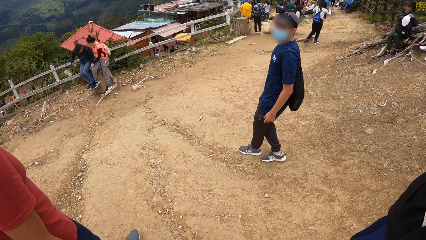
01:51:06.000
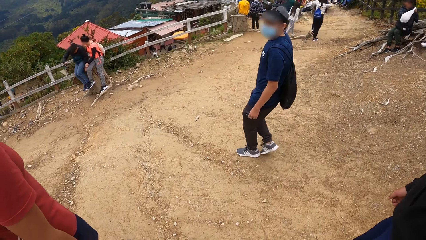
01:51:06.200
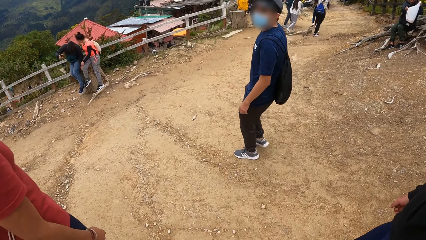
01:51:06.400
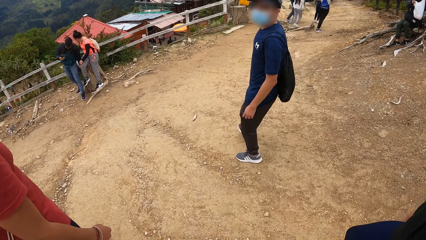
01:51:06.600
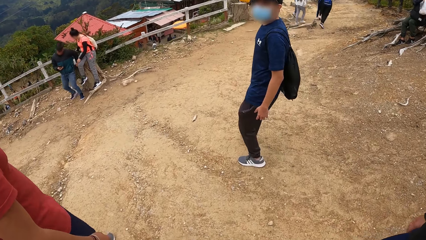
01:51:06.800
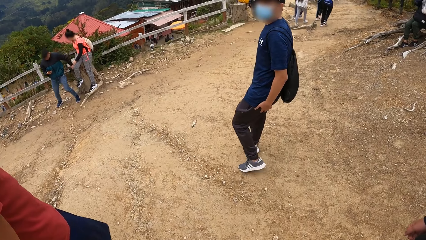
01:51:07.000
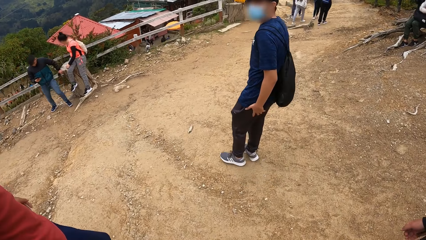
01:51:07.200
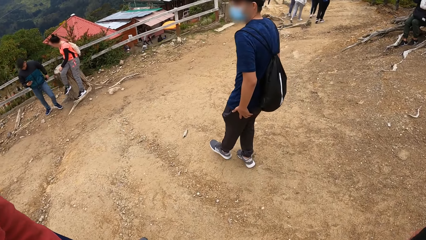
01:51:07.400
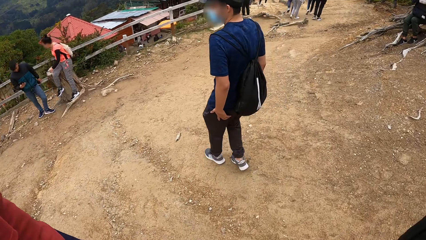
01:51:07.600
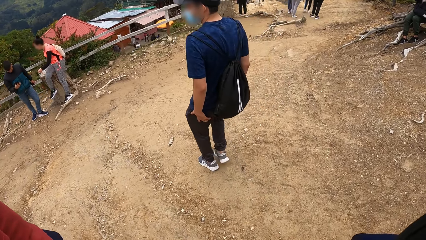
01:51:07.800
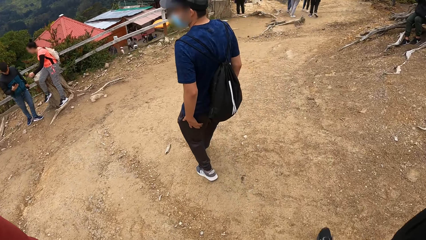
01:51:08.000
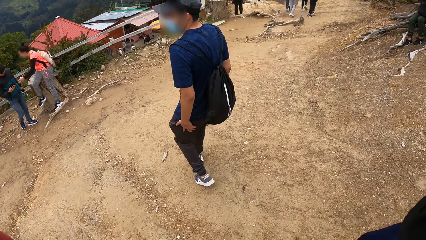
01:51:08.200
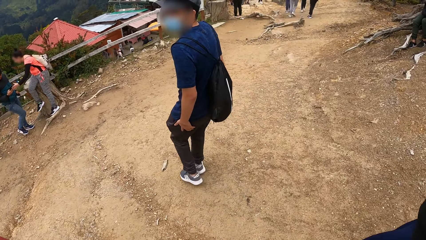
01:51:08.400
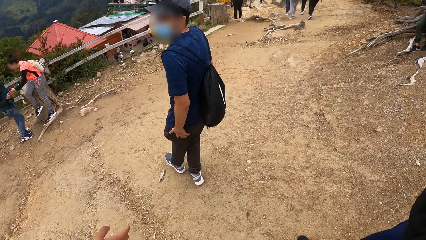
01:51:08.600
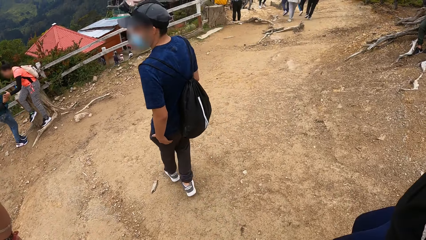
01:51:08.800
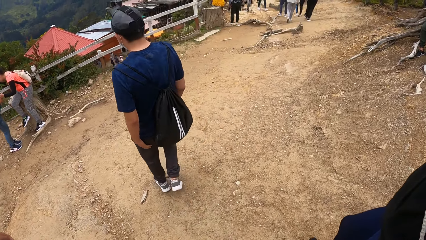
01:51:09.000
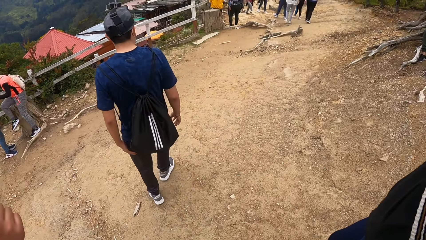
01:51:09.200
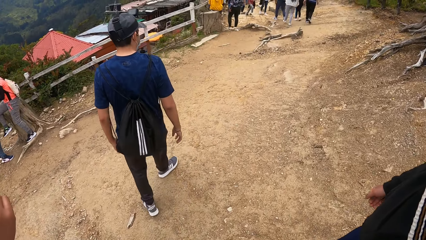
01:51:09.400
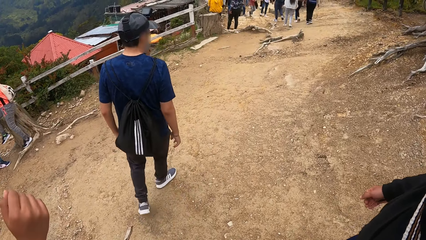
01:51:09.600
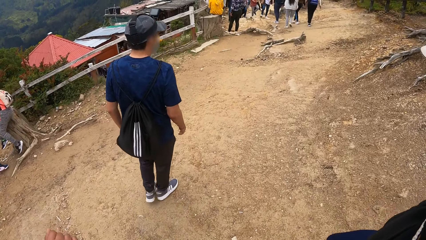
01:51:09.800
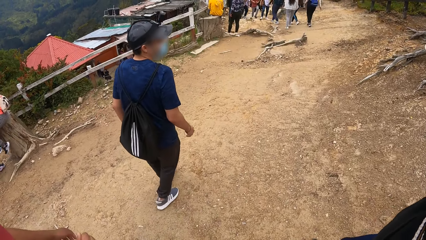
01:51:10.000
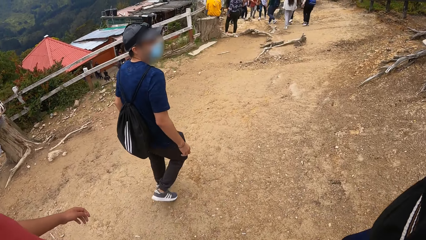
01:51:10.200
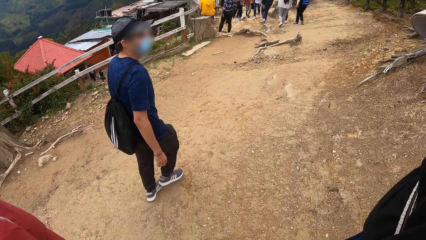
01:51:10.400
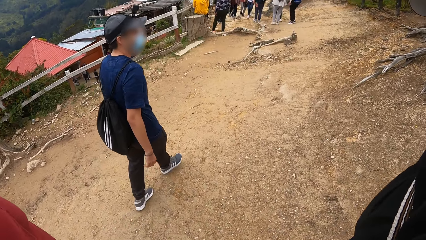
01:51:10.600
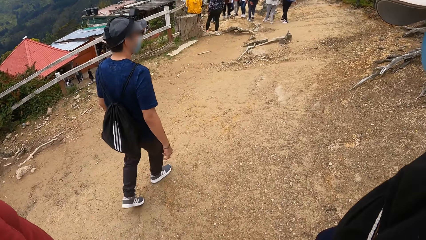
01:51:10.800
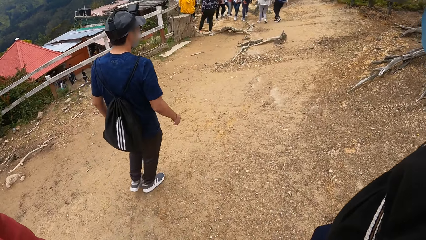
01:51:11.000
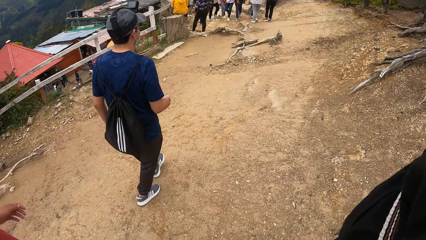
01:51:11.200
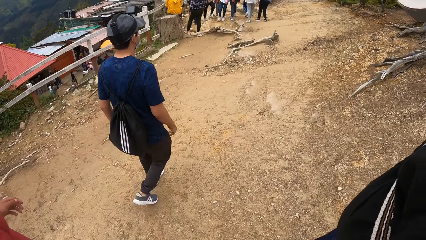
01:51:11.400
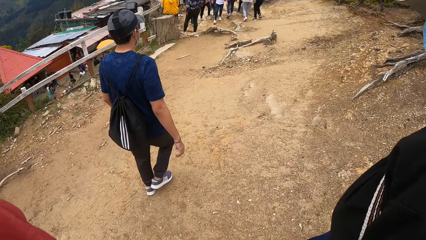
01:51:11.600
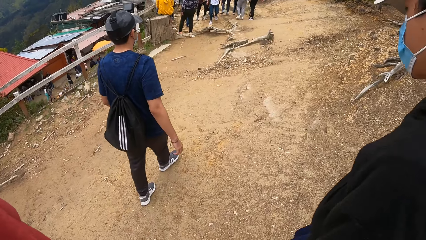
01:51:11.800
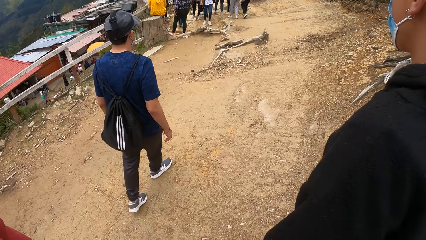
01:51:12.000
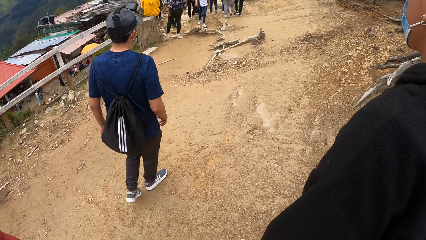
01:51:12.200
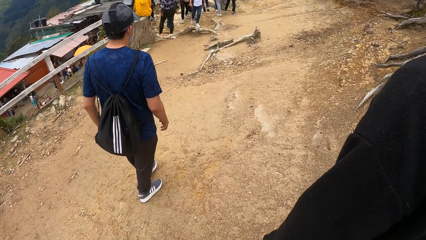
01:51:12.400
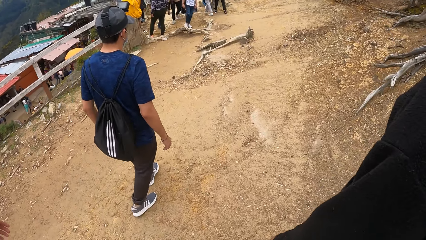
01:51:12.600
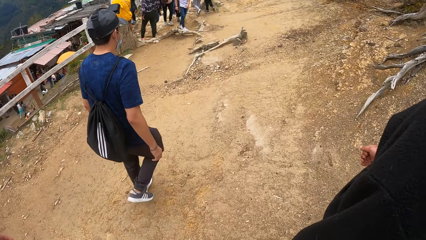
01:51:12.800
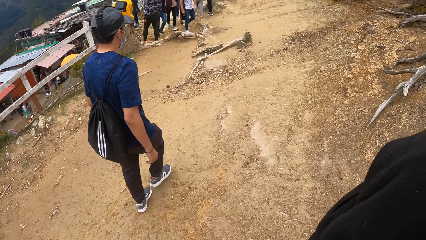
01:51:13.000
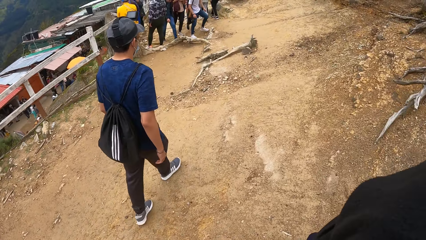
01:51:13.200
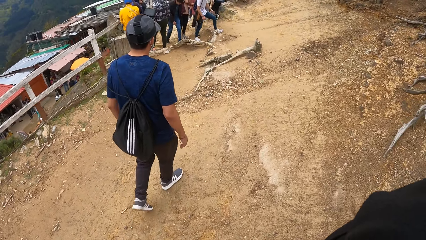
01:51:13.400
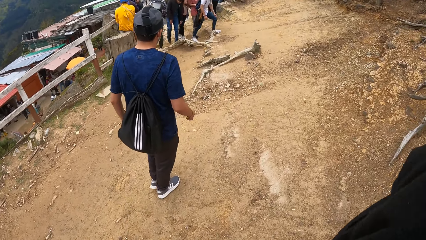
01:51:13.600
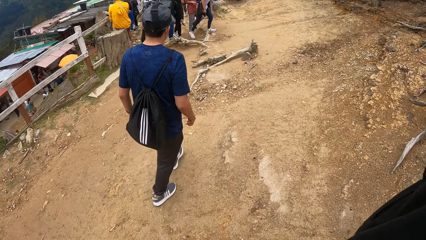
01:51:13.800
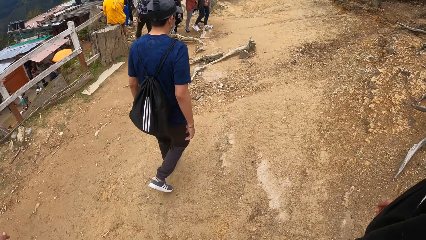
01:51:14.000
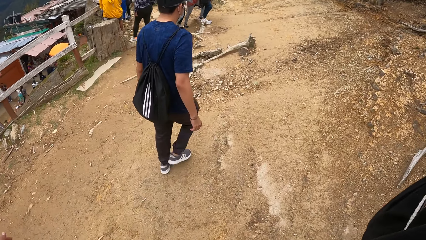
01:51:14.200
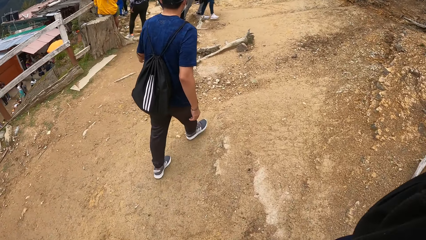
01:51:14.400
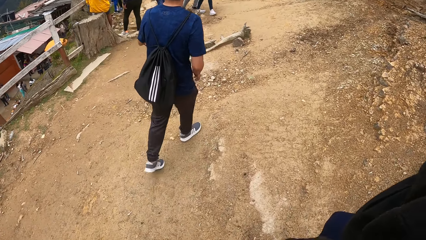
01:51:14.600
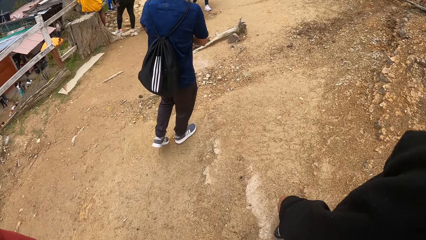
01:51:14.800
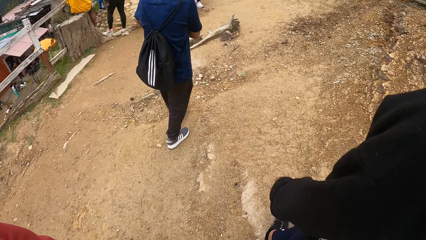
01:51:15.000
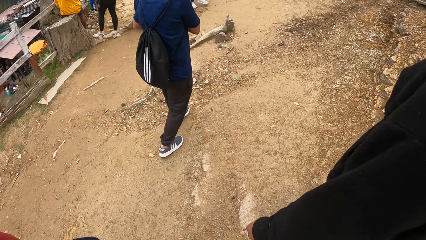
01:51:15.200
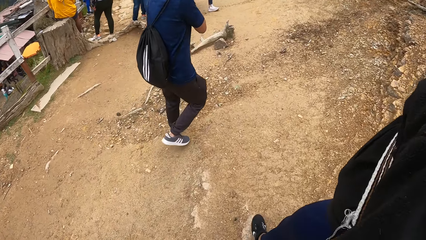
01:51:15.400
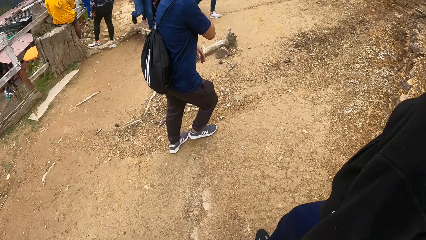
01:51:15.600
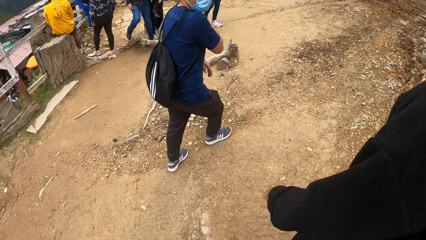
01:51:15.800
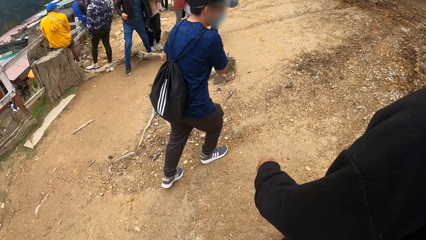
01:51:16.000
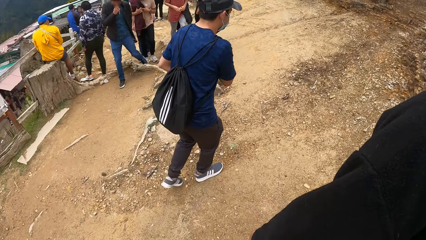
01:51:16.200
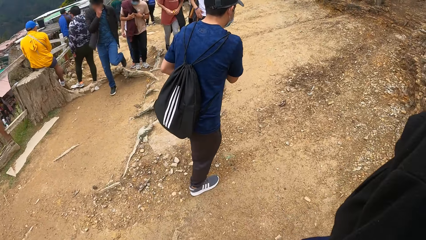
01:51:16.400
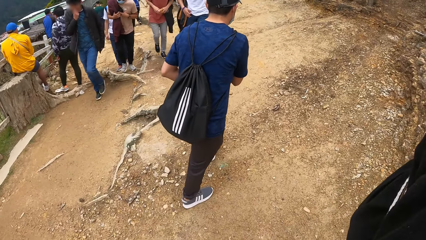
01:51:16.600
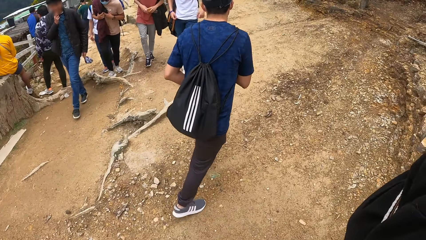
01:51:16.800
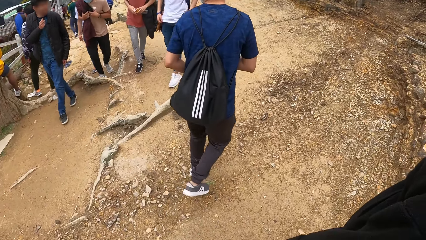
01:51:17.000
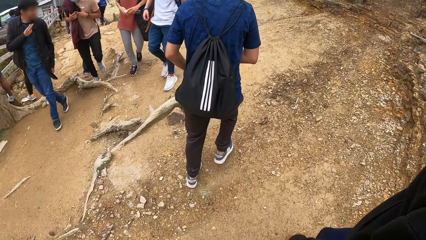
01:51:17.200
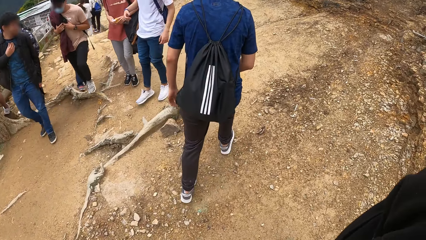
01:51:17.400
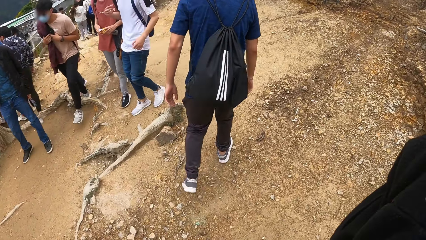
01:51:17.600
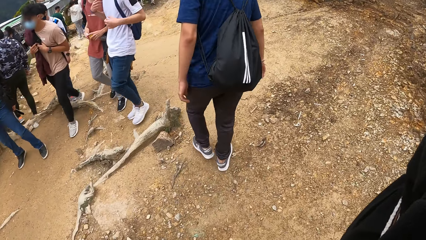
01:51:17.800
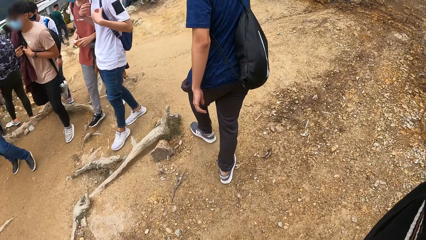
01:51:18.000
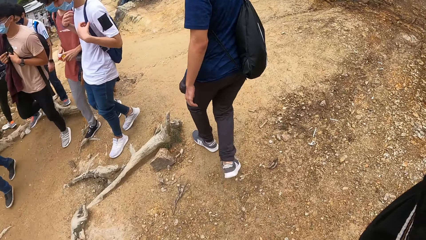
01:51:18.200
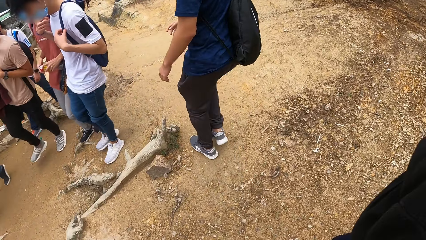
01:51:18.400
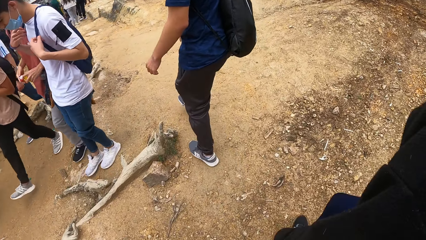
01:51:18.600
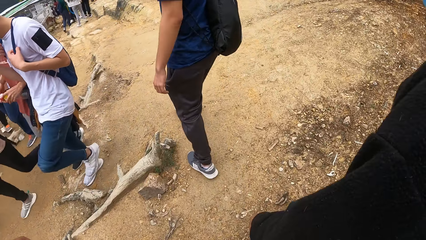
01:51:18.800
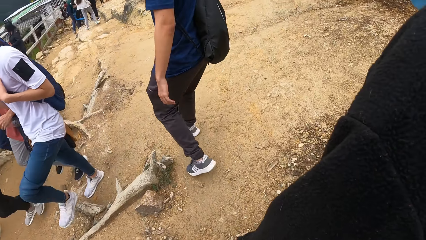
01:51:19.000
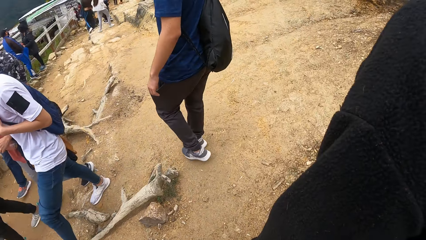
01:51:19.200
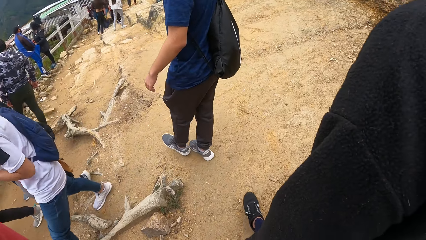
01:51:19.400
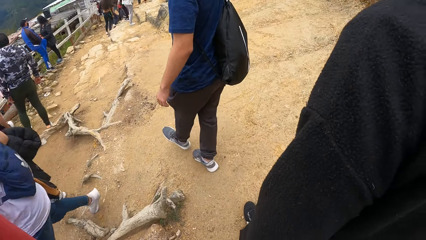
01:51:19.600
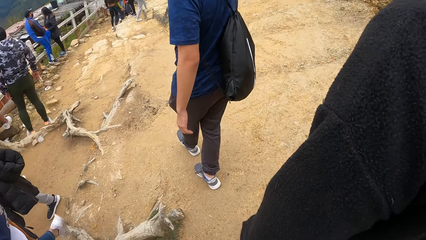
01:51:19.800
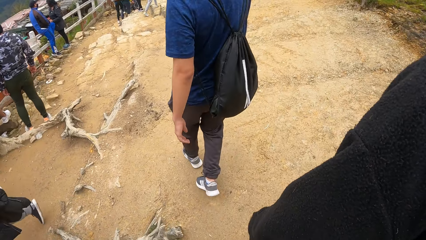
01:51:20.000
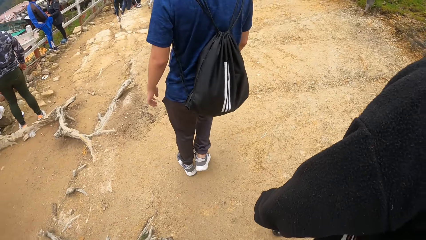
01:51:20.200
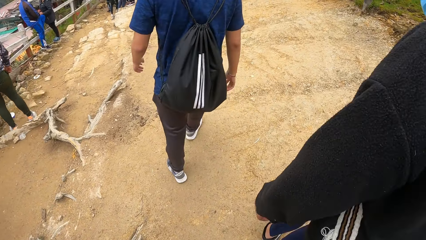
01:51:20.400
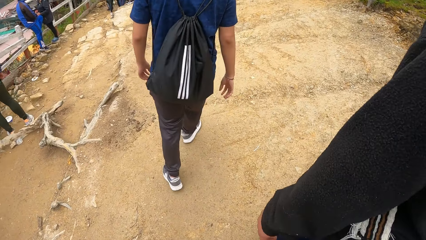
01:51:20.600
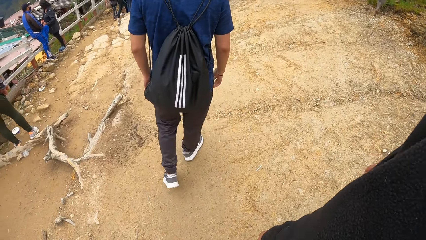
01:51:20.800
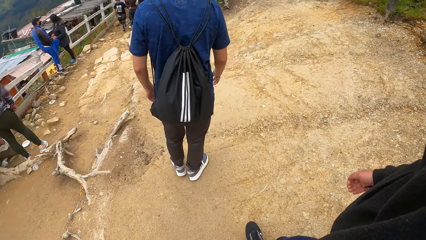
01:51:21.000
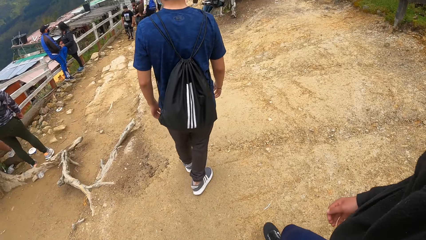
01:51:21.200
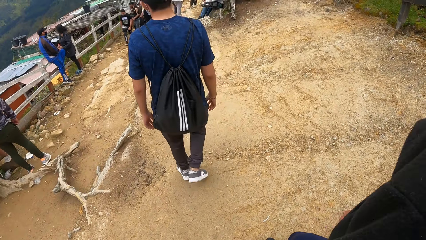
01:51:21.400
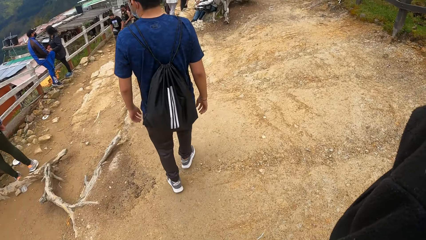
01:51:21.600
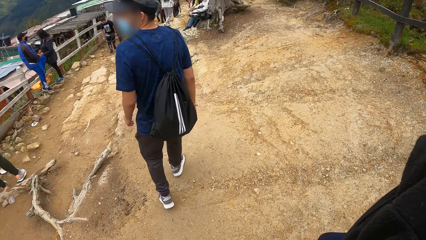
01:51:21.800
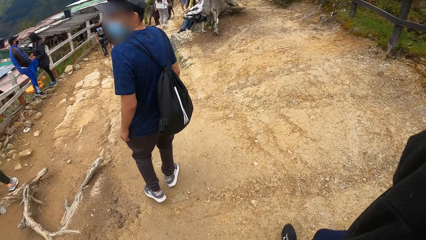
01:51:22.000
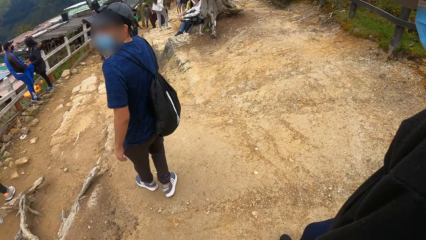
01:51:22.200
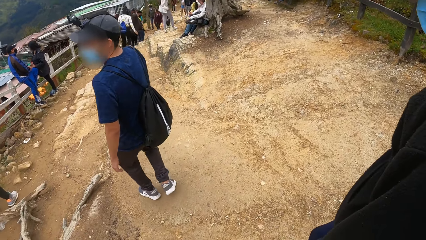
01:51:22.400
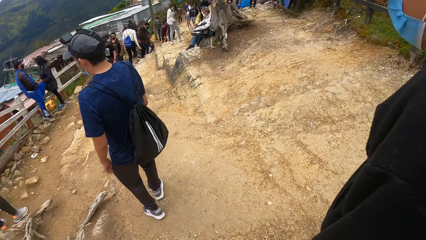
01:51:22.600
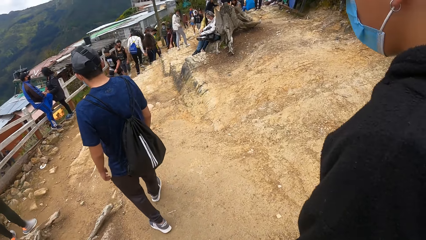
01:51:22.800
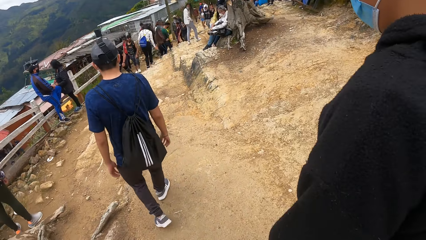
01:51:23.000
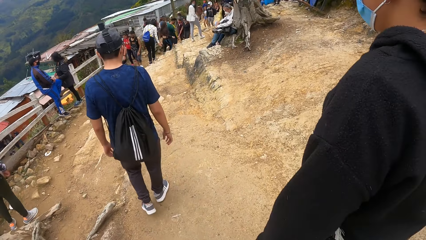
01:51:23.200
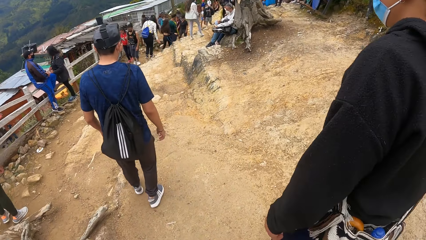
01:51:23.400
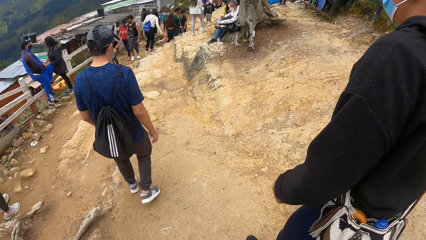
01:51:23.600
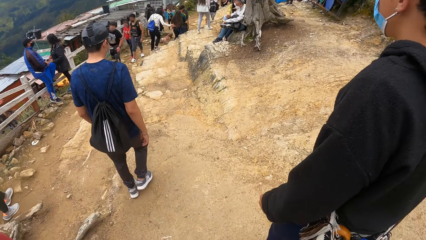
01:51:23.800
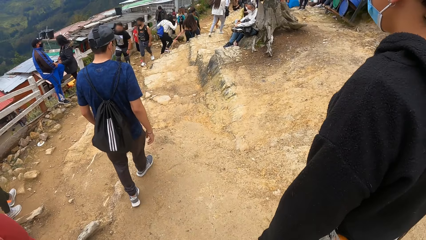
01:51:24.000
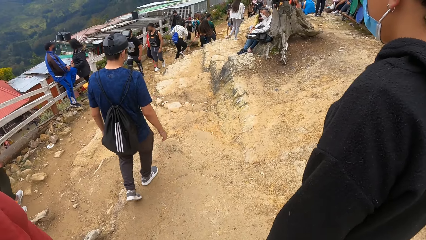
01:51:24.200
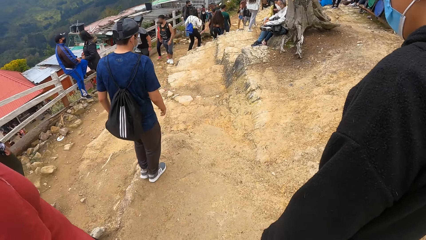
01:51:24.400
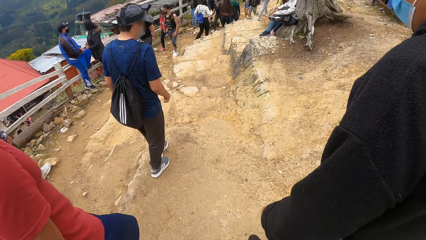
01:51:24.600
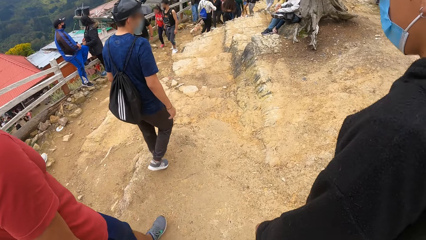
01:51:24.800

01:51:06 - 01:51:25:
The camera wearer raises the hand. They walk around.
